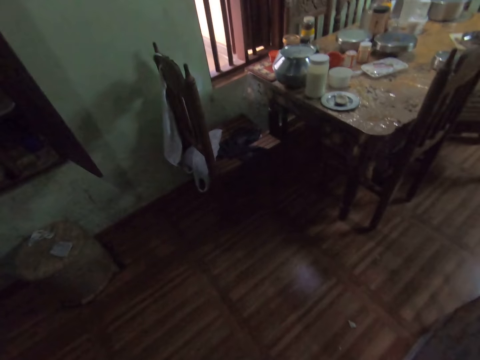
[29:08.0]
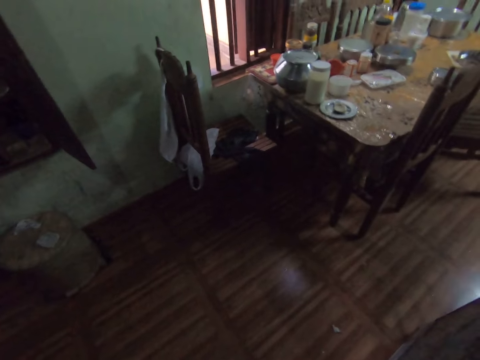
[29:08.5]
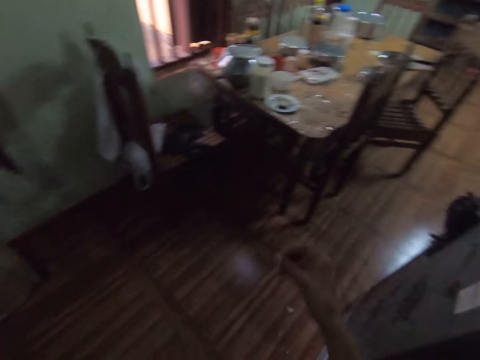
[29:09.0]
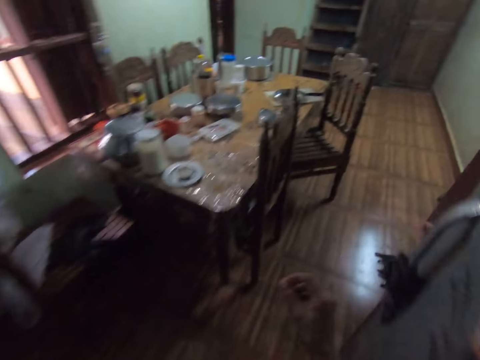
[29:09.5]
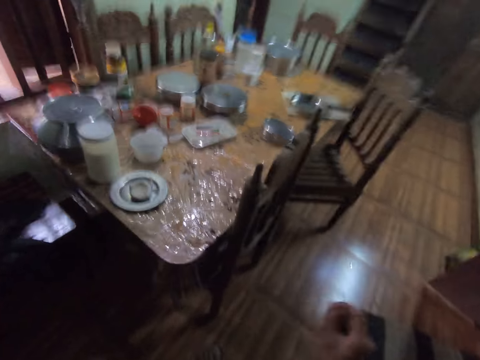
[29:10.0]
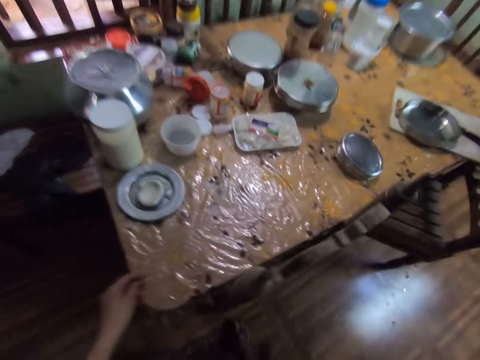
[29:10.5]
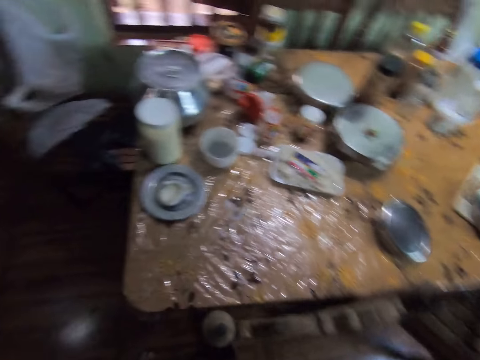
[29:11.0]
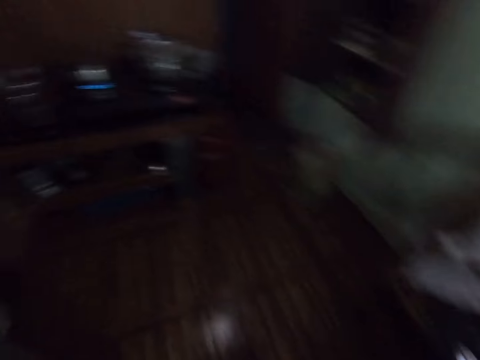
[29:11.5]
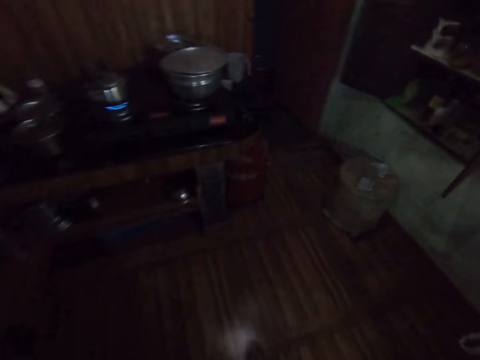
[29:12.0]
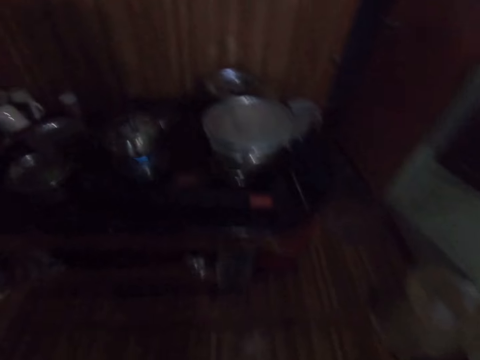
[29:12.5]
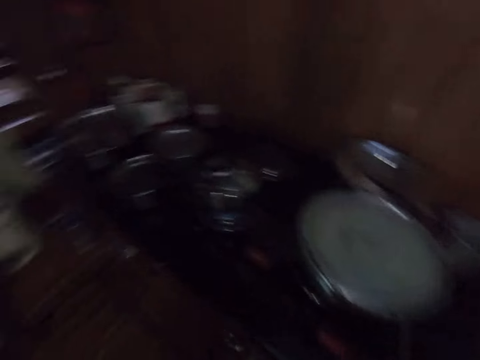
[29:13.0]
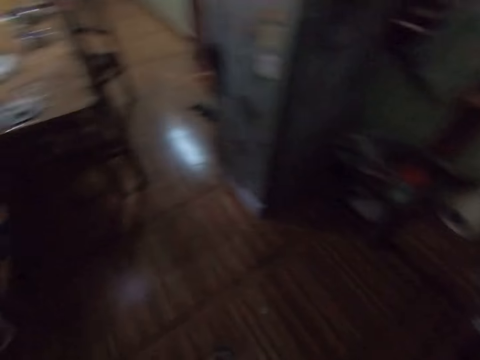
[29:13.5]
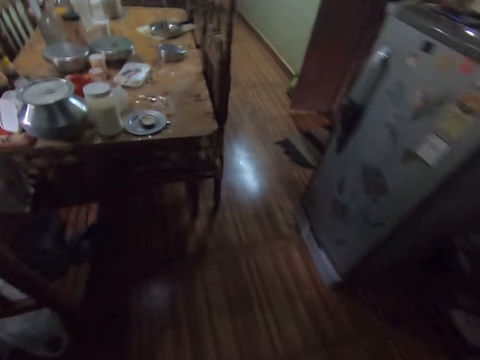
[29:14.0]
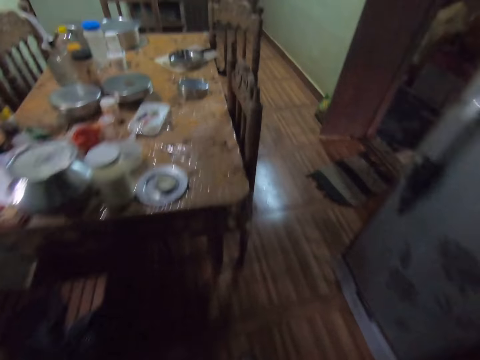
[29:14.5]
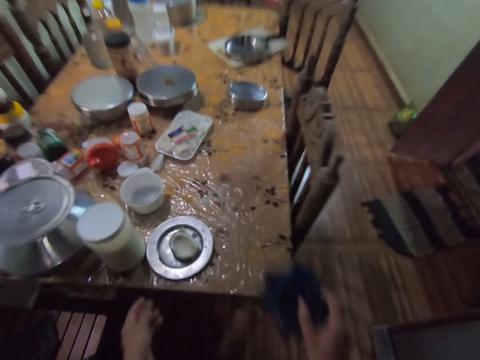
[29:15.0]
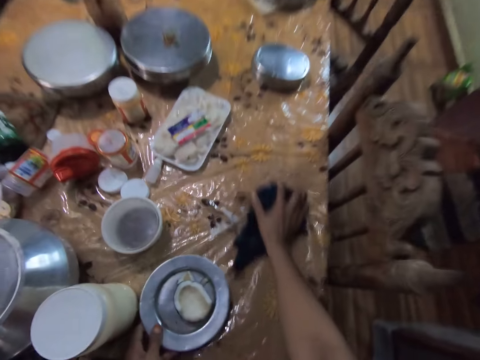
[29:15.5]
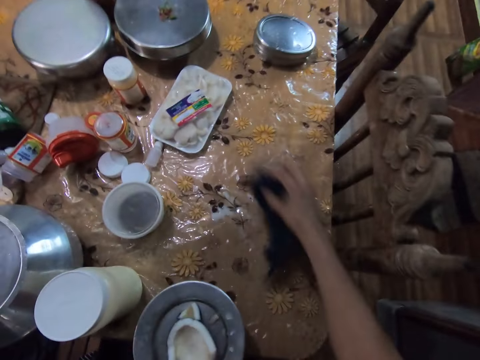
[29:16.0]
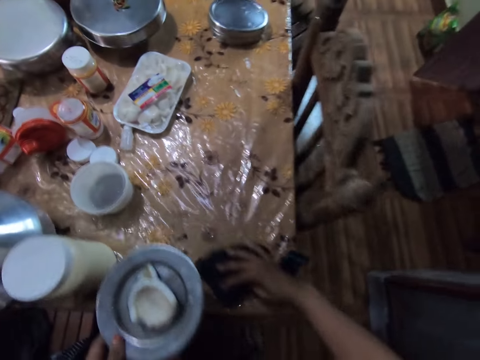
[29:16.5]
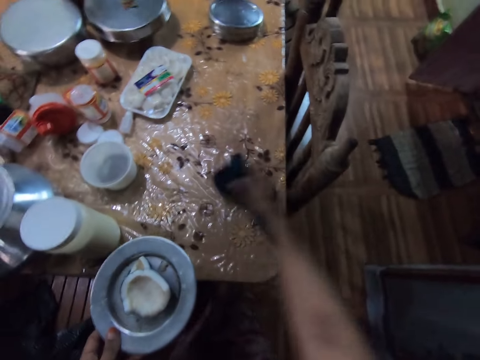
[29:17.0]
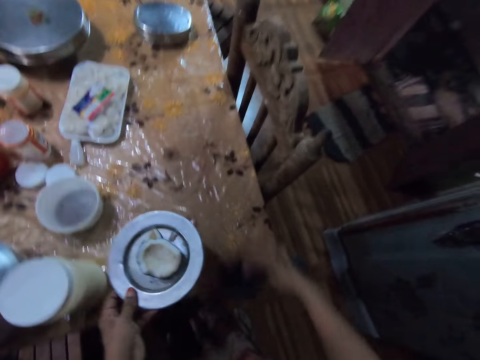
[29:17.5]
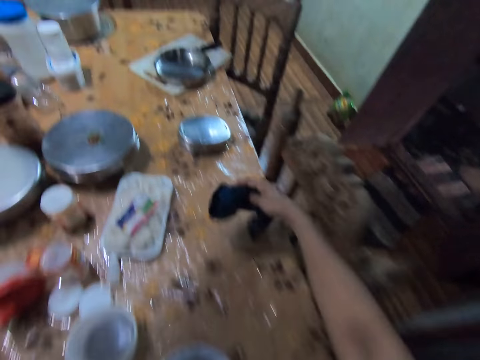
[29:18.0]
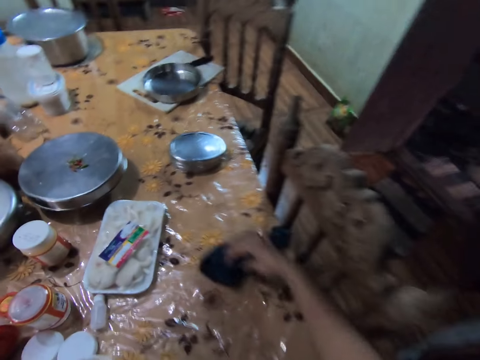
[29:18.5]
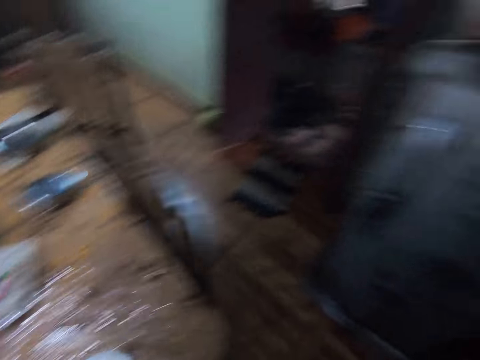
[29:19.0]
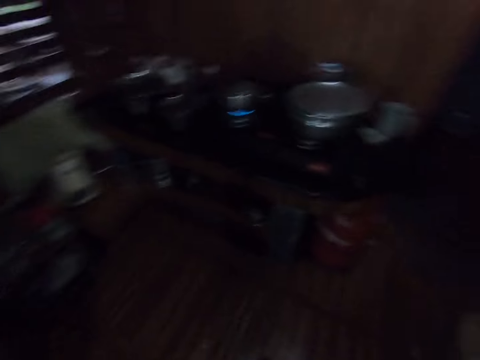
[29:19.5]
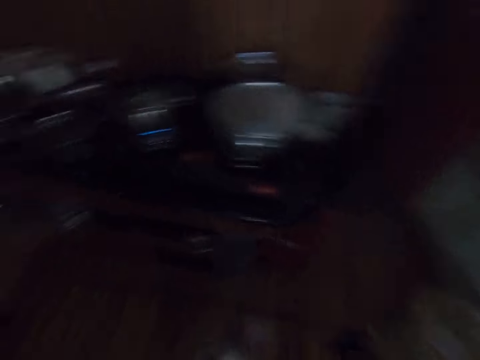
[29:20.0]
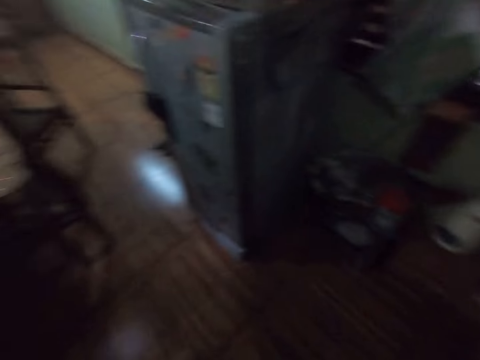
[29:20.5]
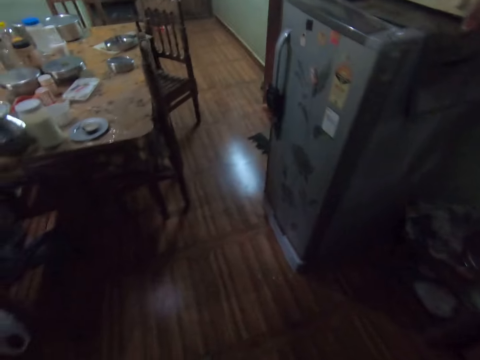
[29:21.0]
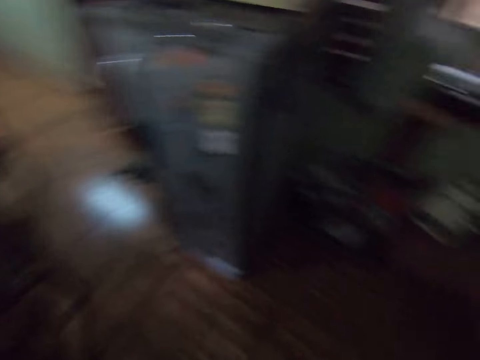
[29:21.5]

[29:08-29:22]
The camera wearer touches the table with her left hand. She picks a plate on the table with her left hand. She cleans the table with a piece of cloth in her right hand. She drops the plate on the table with her left hand. She cleans the table with the piece of cloth in her right hand.

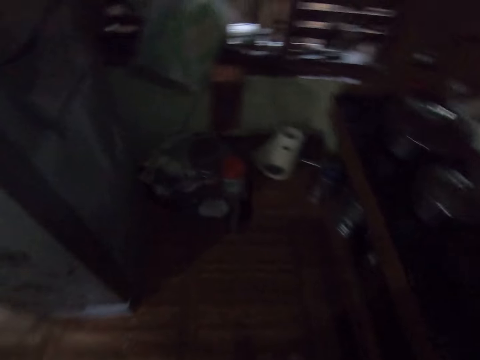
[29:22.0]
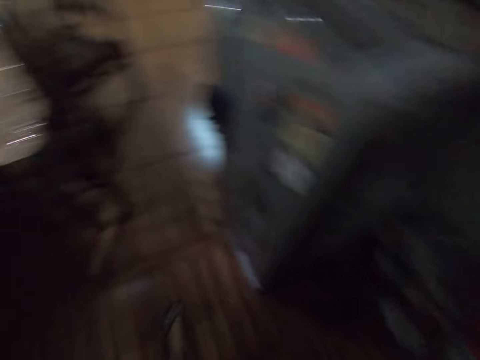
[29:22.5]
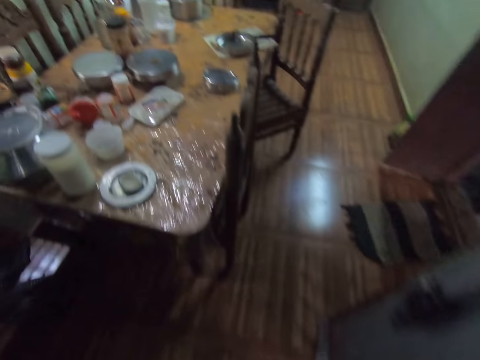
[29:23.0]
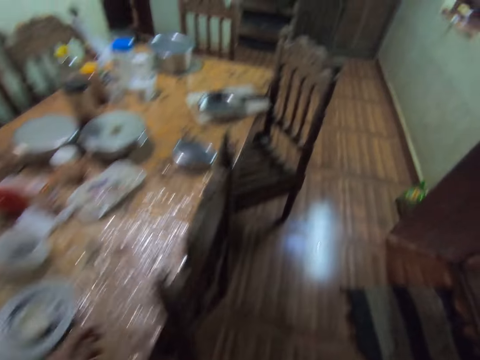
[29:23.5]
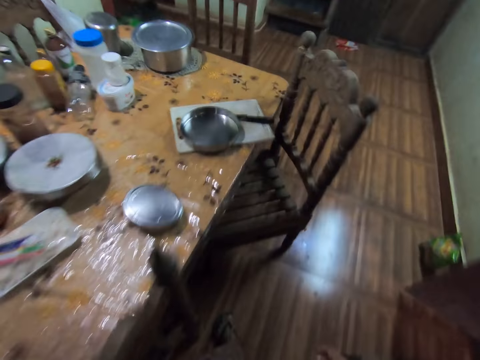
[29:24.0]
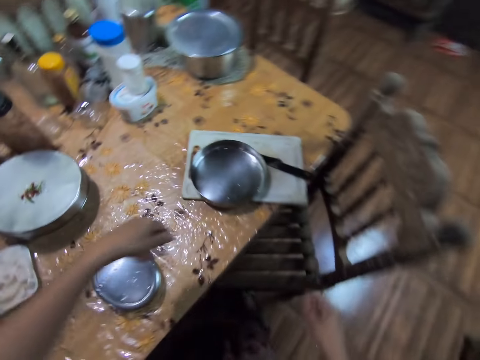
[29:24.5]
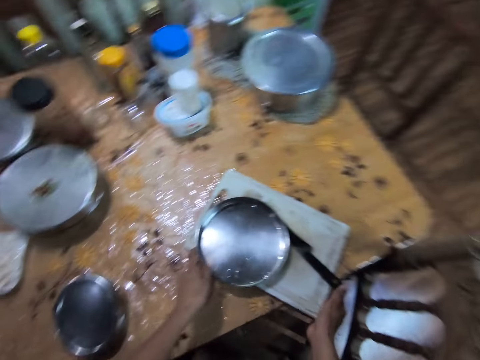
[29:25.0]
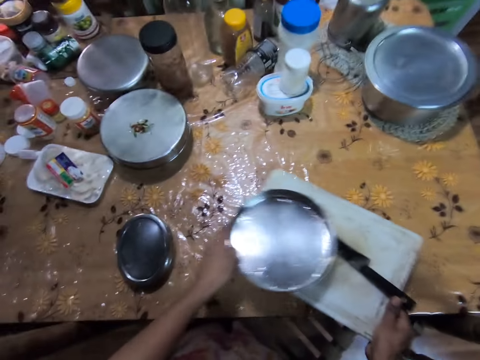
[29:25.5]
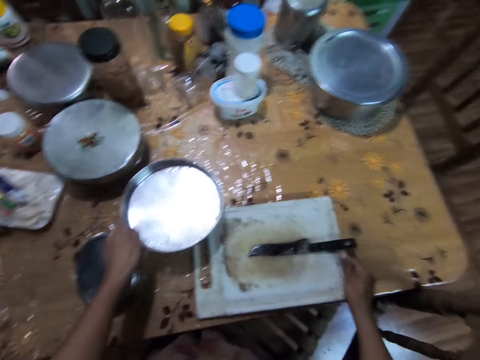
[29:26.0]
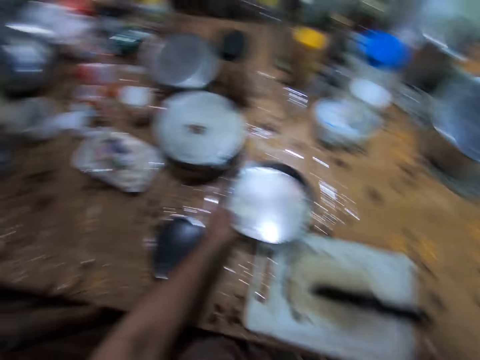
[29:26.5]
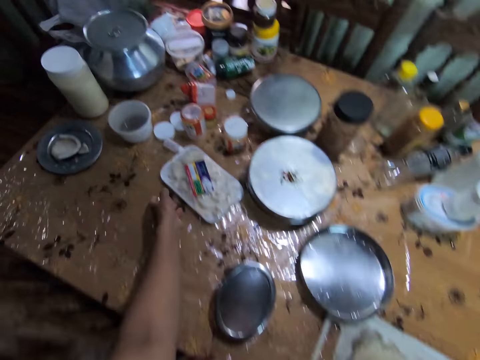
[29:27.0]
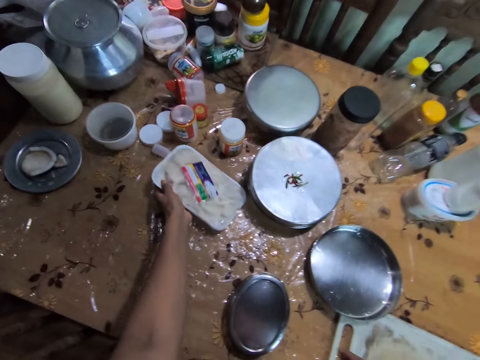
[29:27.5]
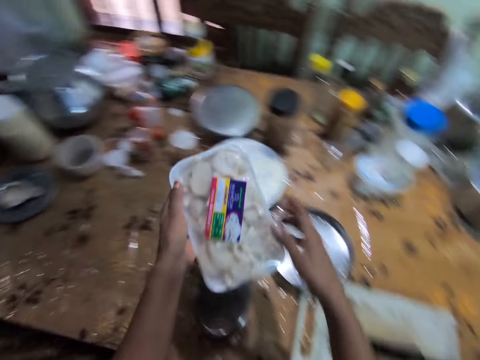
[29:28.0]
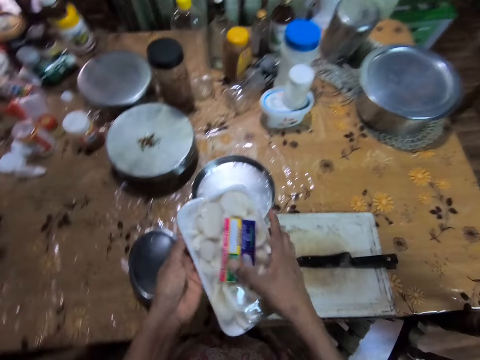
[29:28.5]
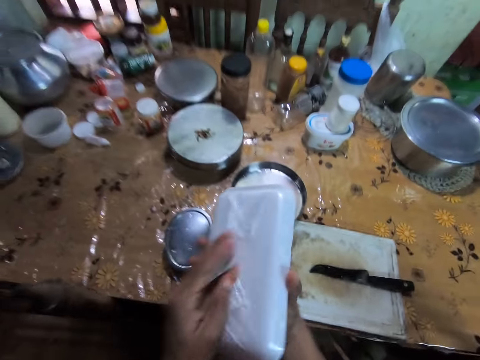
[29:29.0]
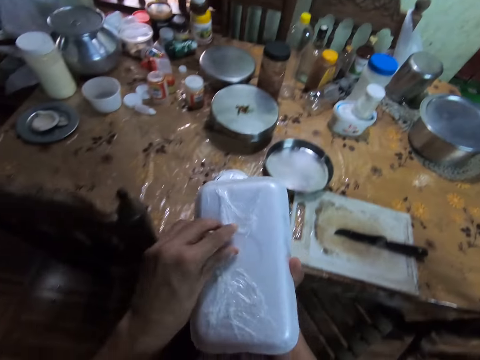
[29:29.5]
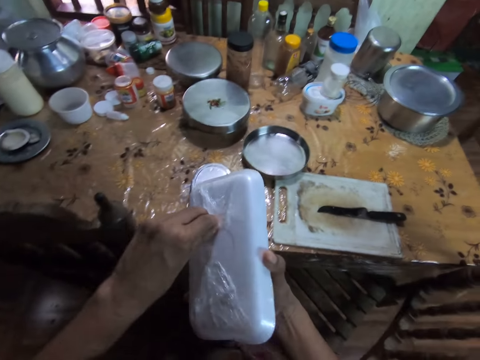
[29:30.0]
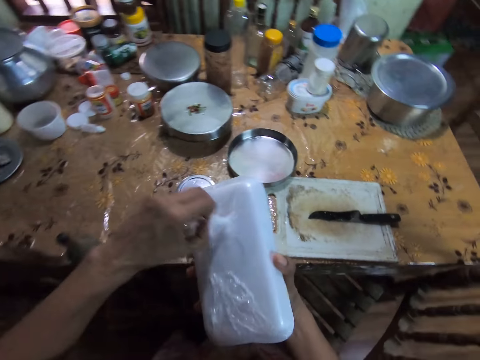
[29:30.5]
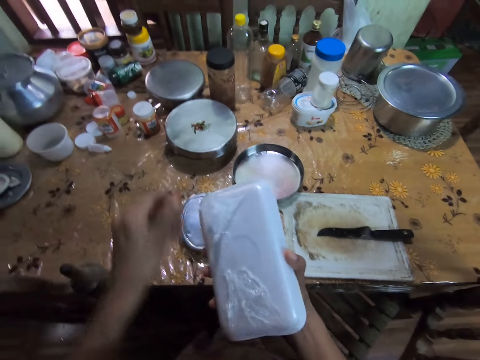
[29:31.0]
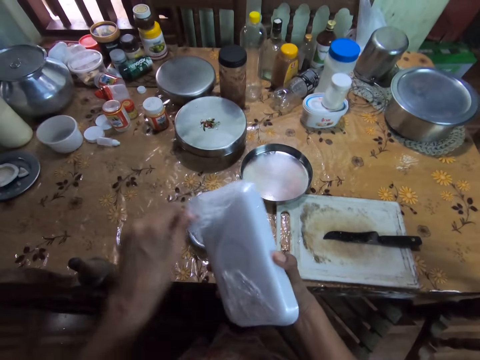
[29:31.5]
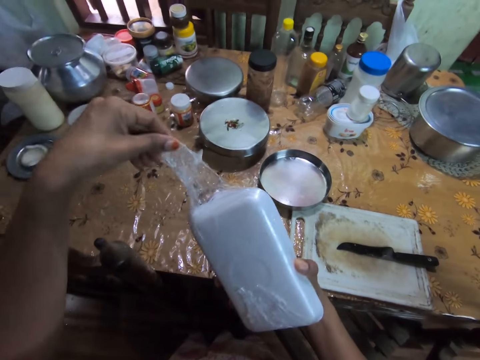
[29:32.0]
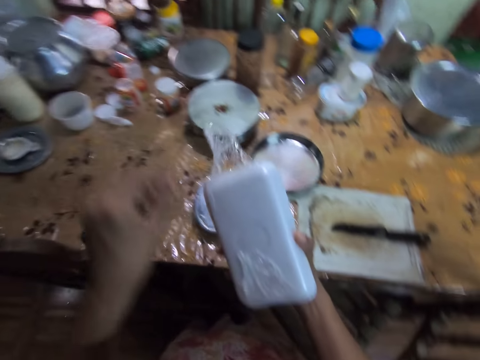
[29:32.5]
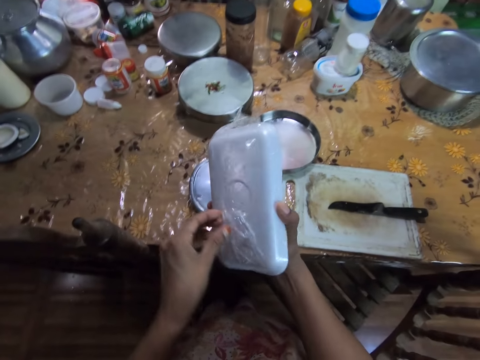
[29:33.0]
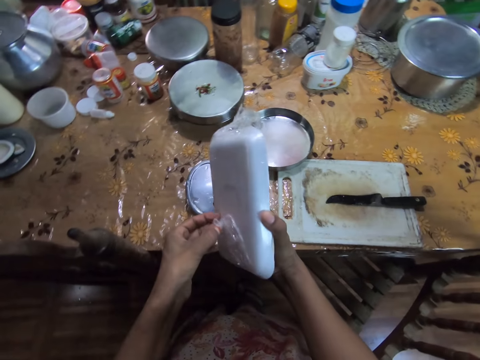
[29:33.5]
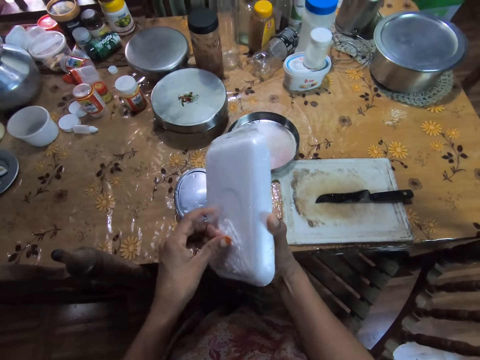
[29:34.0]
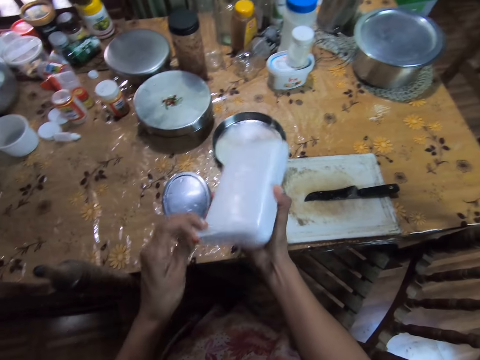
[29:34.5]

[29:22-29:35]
The camera wearer moves a tray. She picks the tray on the table with her right hand. She picks the plate on the table with her left hand. She drops the tray on the table with her right hand. She drops the plate on the table with her left hand. She picks a packet of mushrooms from the table with her left hand. She holds the packet of mushrooms with both hands. She opens the packet of mushrooms with both hands.
